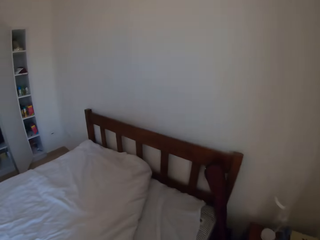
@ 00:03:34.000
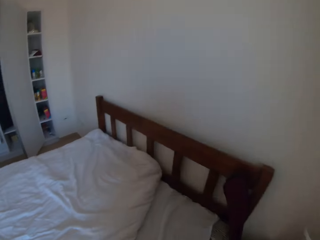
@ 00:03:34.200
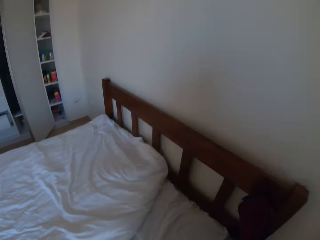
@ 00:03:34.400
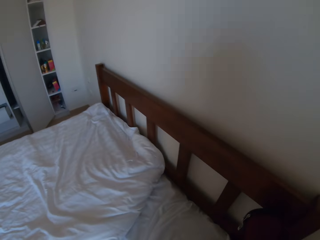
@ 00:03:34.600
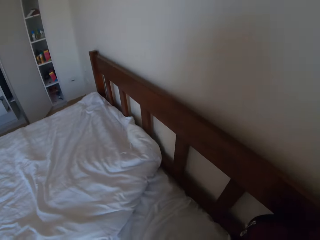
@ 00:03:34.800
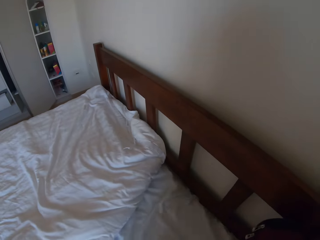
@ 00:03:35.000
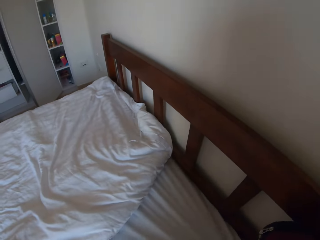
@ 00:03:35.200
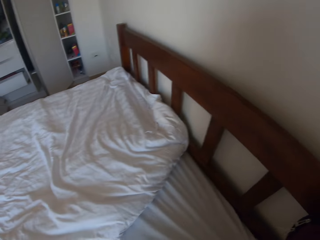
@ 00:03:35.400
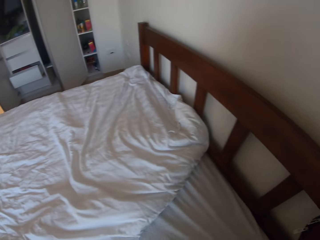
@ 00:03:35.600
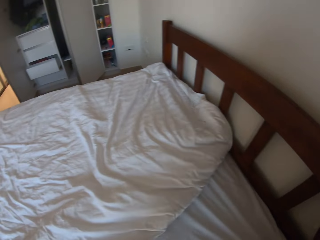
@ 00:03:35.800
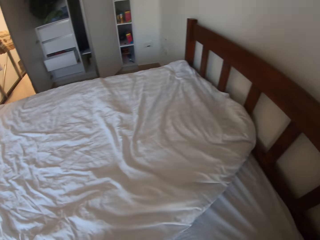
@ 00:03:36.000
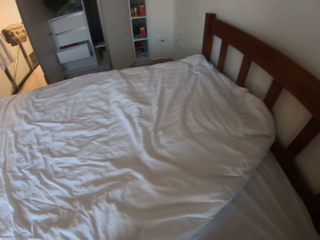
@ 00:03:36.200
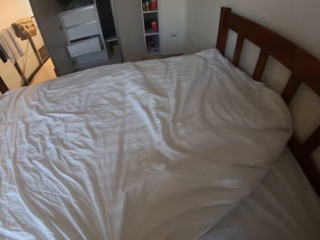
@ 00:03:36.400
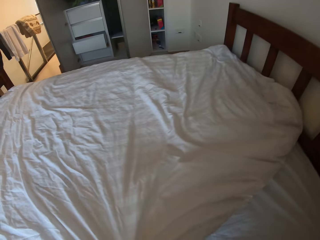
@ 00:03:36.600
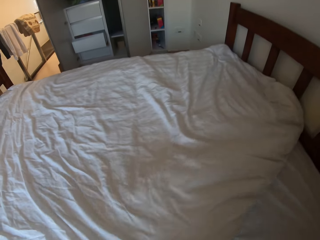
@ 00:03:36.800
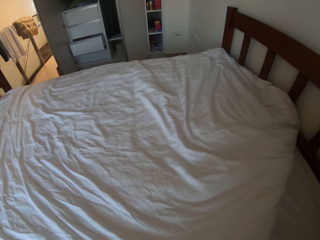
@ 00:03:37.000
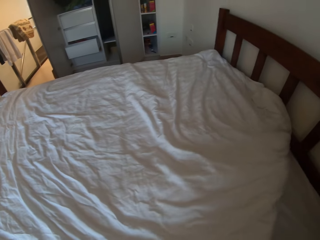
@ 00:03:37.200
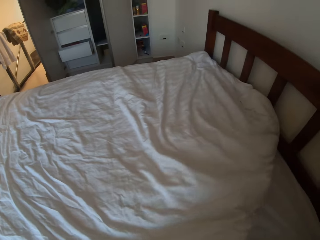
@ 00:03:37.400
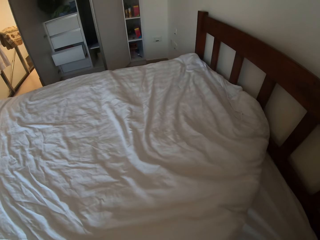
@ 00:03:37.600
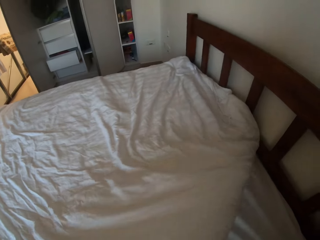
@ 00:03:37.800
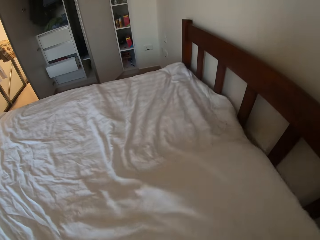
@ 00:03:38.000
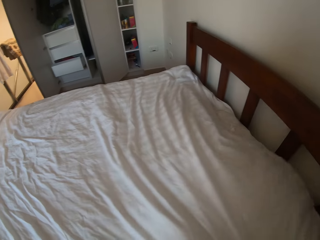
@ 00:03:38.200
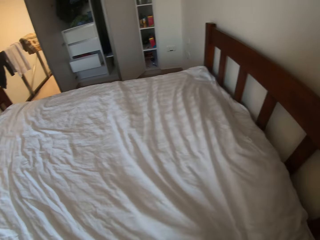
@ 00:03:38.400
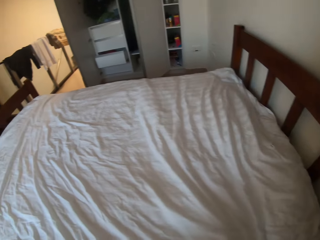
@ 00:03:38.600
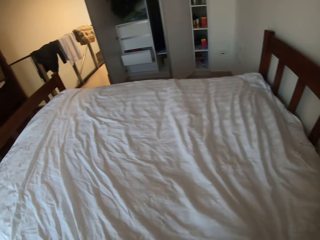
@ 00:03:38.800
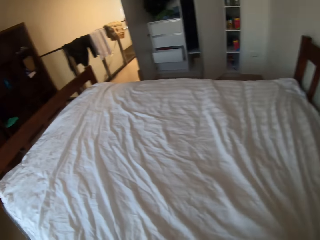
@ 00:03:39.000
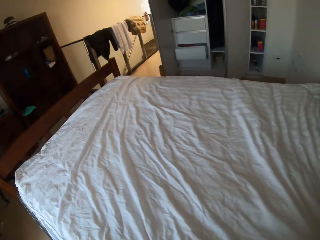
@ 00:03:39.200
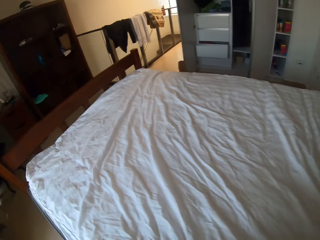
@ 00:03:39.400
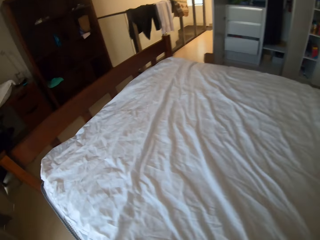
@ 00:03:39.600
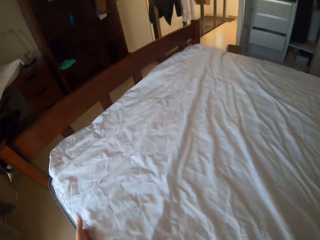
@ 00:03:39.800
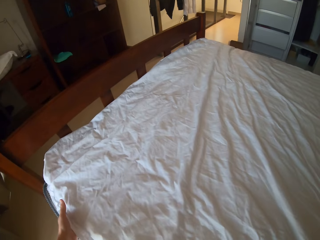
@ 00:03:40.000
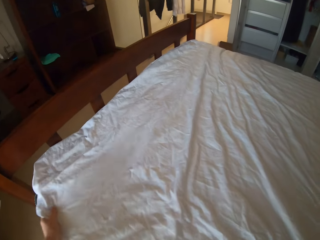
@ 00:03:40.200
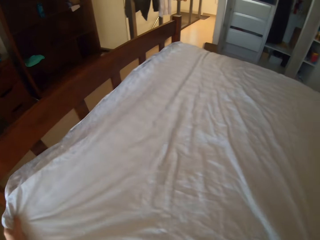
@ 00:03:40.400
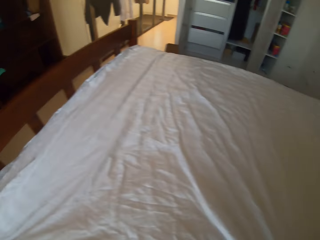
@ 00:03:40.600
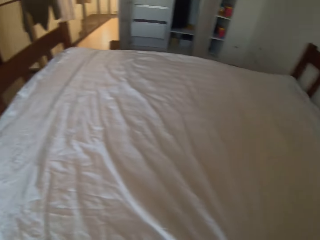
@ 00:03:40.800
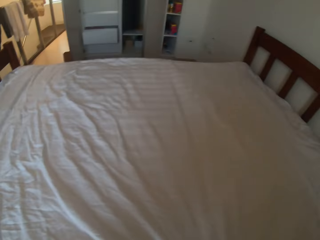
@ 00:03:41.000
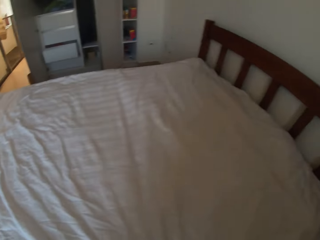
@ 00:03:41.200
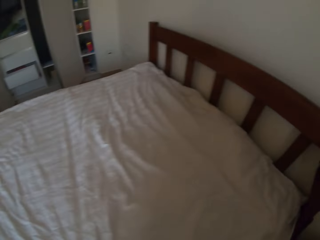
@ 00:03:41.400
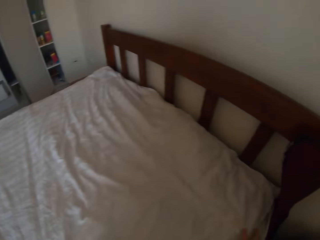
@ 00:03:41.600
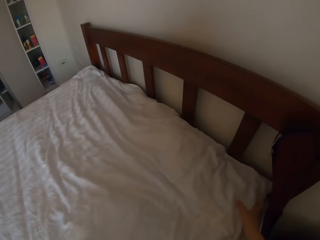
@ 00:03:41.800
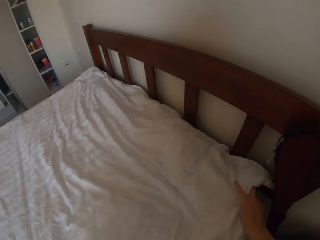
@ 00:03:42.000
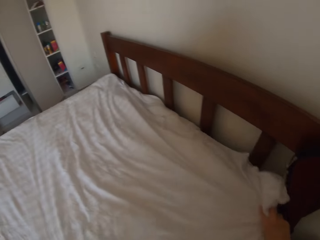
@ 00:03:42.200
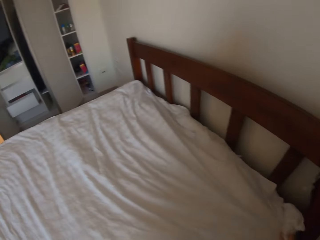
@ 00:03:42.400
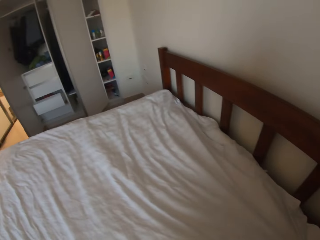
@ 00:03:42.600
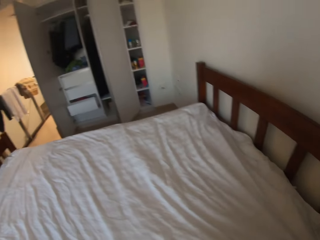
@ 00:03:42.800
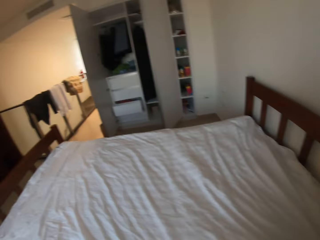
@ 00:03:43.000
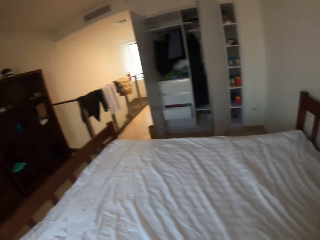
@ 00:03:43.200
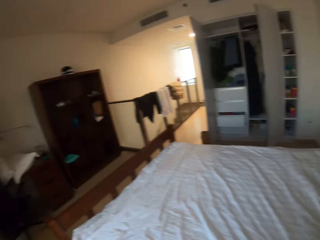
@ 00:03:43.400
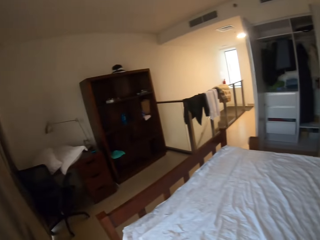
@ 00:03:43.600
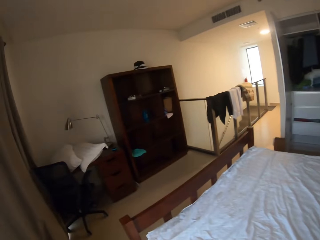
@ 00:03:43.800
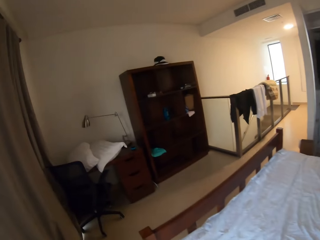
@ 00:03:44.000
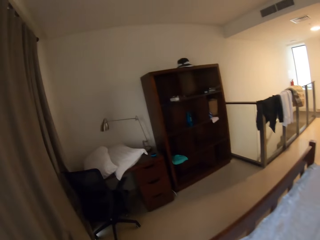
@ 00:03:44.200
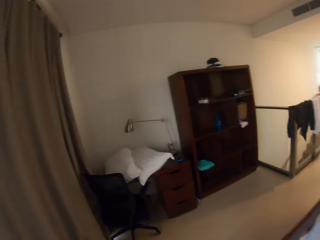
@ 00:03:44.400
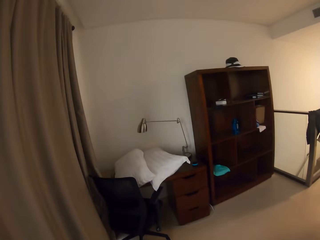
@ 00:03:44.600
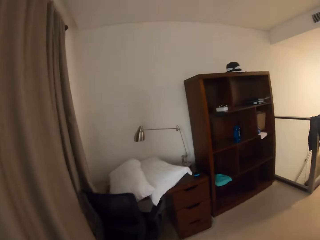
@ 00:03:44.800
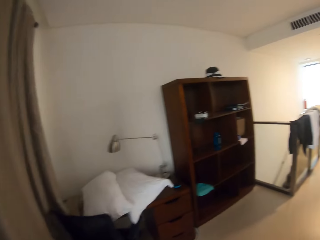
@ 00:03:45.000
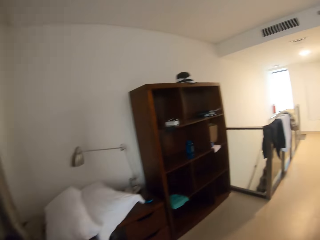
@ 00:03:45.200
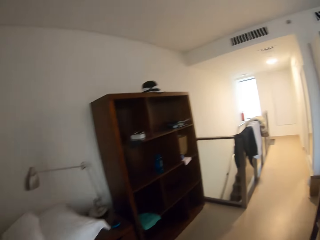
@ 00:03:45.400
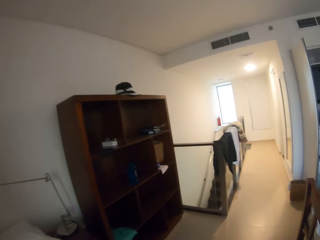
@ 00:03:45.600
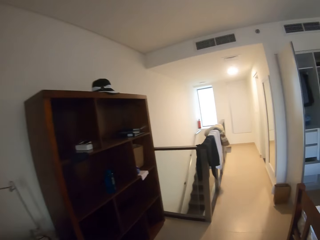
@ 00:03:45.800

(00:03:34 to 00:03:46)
The camera wearer spreads the bed. They spread the duvet on the bed.

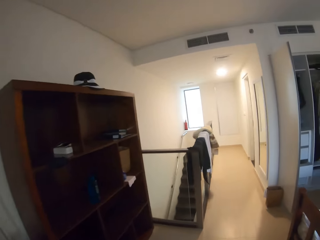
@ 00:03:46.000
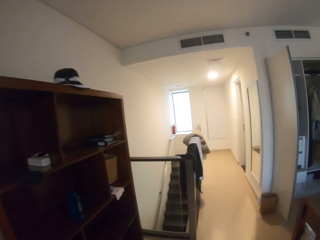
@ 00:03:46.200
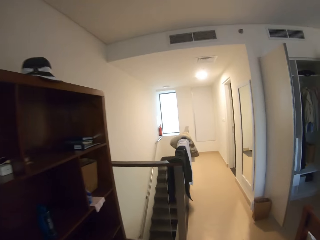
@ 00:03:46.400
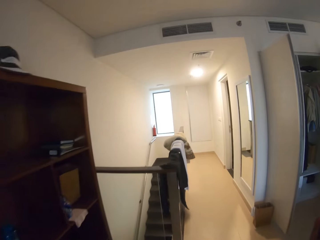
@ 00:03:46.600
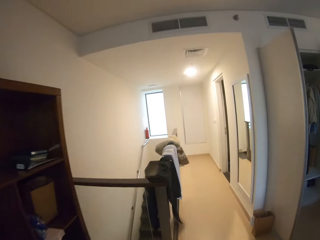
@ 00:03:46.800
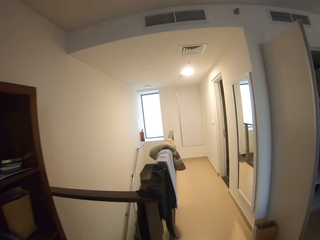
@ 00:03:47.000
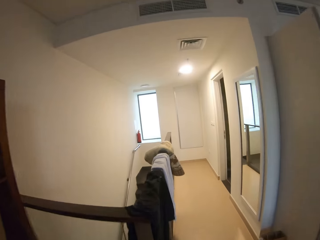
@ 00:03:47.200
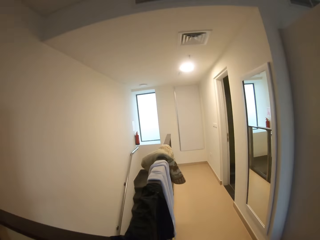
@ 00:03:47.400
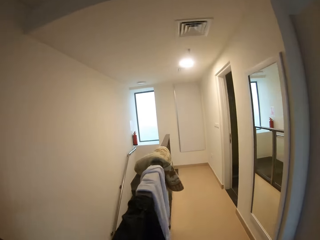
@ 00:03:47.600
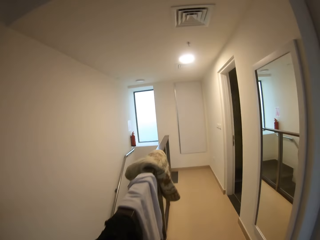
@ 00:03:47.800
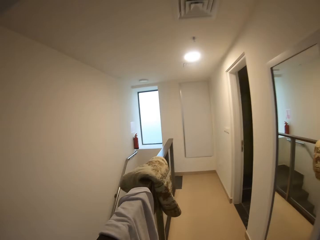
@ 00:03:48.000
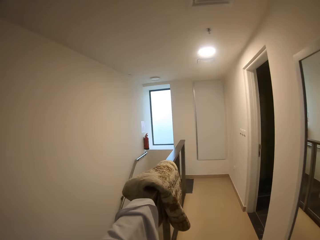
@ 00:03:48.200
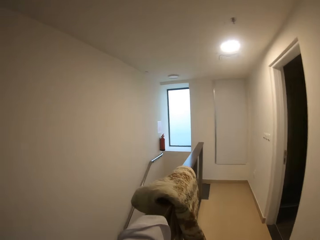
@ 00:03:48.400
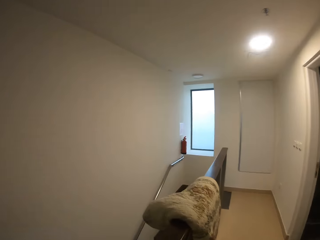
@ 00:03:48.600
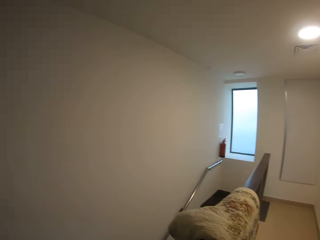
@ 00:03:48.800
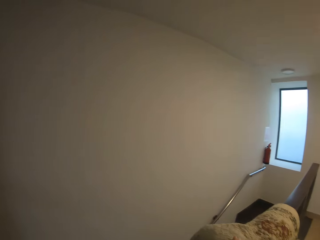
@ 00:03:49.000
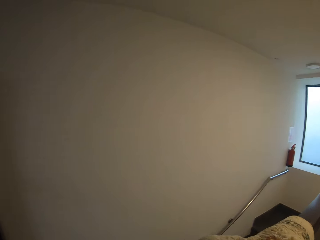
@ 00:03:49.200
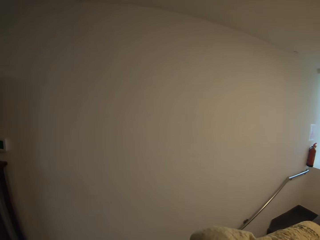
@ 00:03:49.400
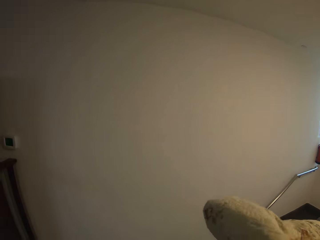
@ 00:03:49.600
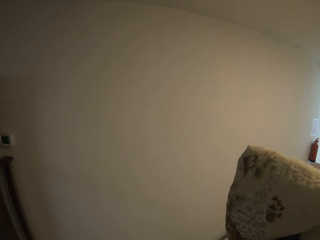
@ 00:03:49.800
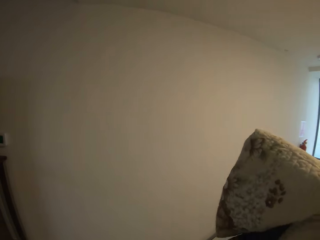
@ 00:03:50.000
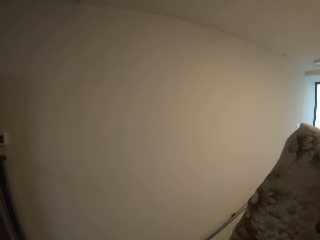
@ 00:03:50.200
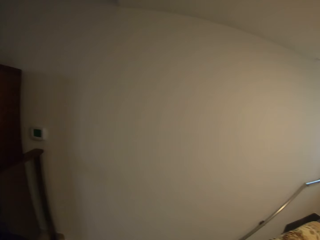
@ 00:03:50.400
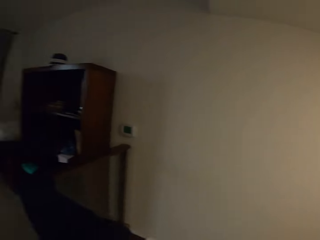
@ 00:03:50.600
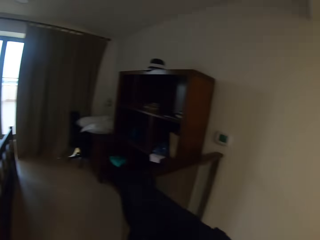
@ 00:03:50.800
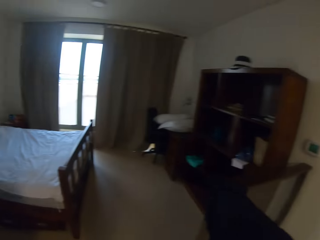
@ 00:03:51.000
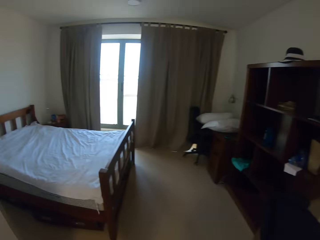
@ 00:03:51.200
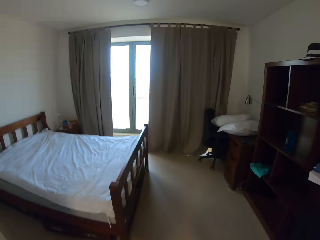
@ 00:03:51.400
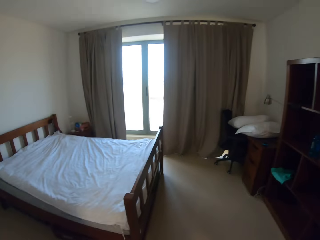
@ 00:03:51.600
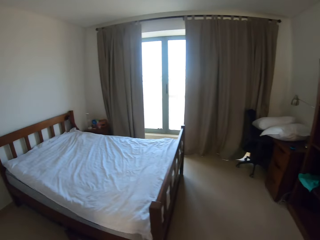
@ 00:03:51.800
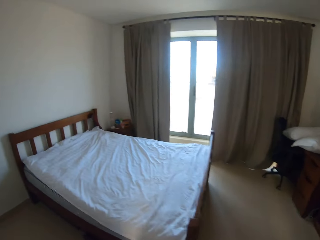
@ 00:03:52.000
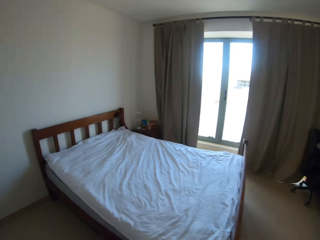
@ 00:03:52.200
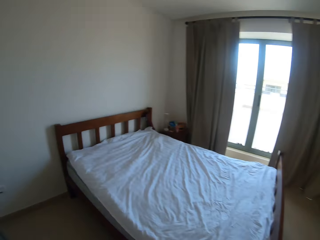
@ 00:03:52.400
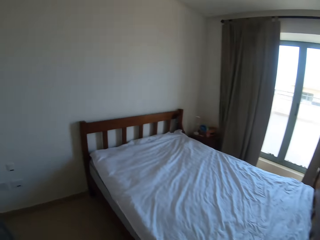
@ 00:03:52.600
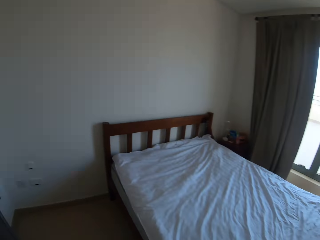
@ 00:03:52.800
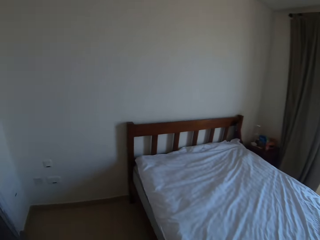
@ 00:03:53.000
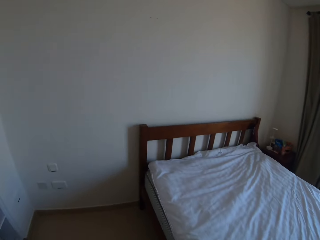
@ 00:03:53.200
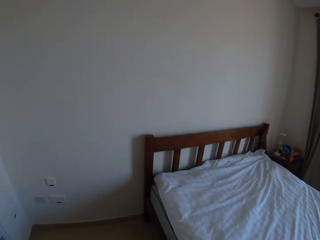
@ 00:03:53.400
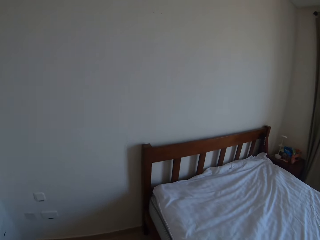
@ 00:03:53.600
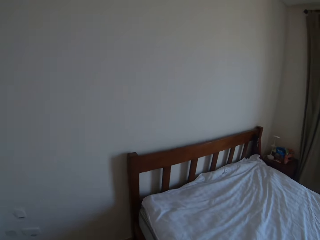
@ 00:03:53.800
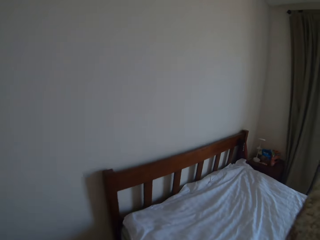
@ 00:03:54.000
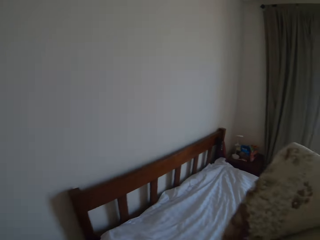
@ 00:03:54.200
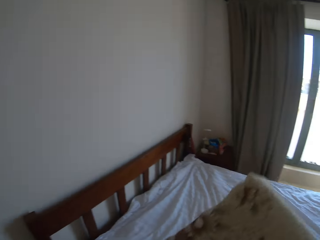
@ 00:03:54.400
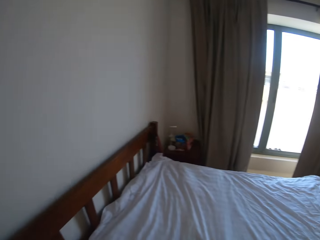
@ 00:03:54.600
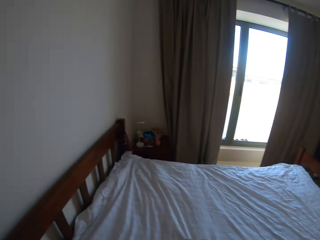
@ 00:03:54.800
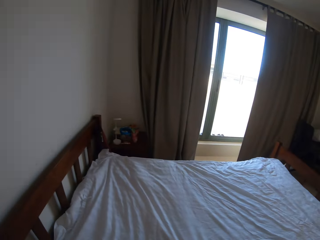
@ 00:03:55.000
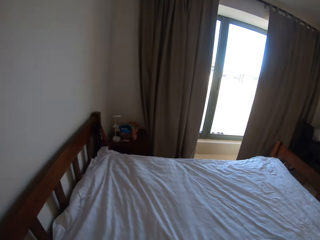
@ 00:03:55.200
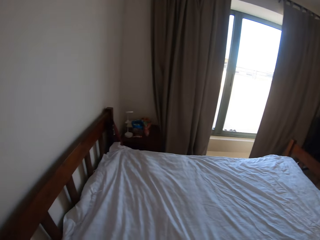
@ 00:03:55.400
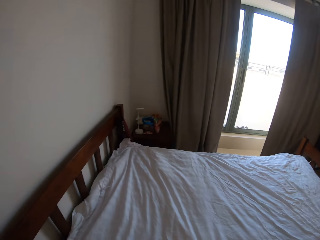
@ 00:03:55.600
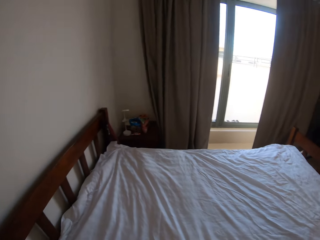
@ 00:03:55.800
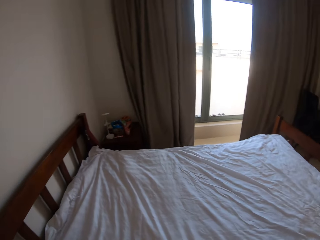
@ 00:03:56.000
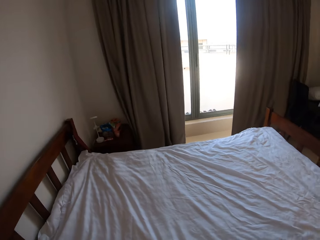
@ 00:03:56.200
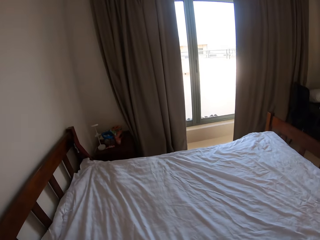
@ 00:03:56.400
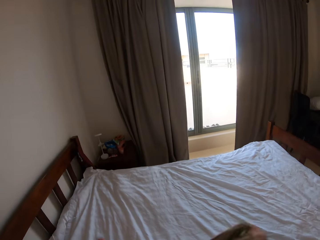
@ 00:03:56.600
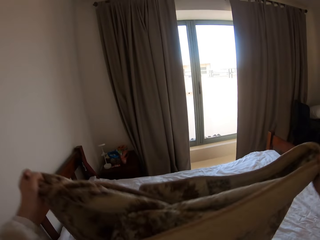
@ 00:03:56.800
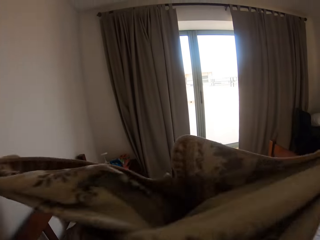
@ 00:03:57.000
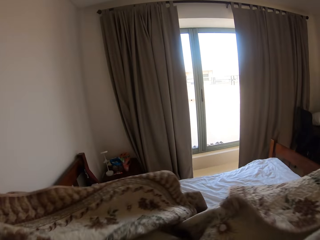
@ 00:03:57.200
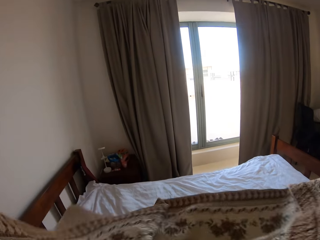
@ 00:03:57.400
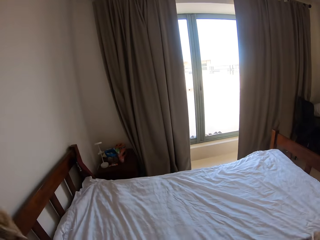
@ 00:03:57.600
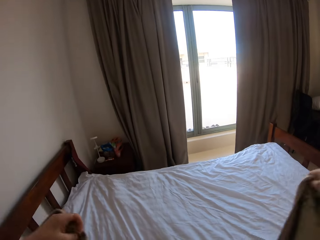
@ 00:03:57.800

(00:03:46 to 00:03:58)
The camera wearer walks to the corridor. They take a bed cover from the railing. They put the bed cover on the bed.
